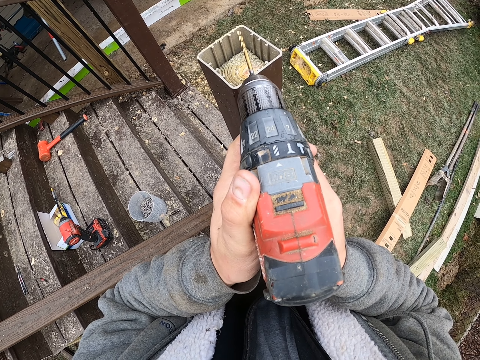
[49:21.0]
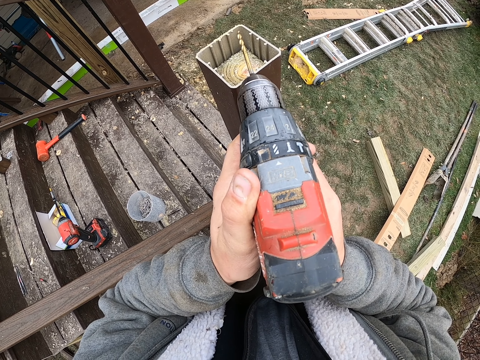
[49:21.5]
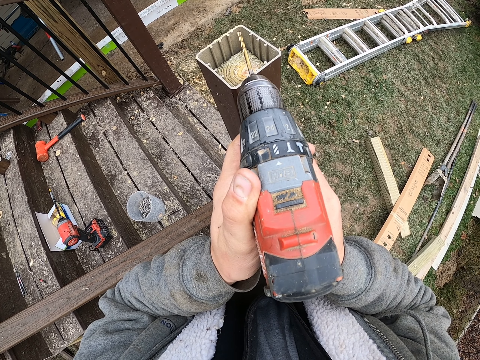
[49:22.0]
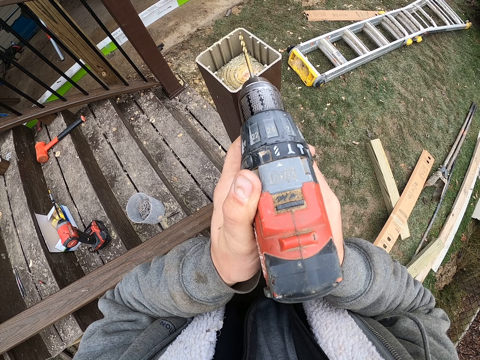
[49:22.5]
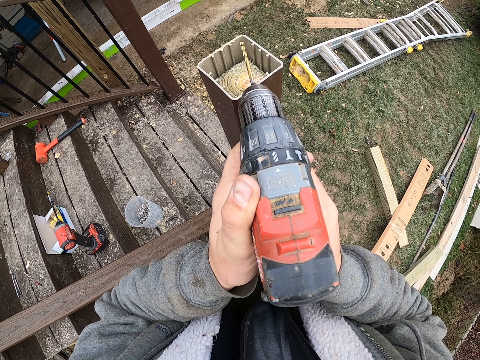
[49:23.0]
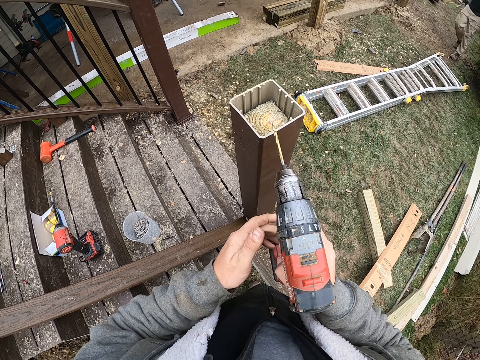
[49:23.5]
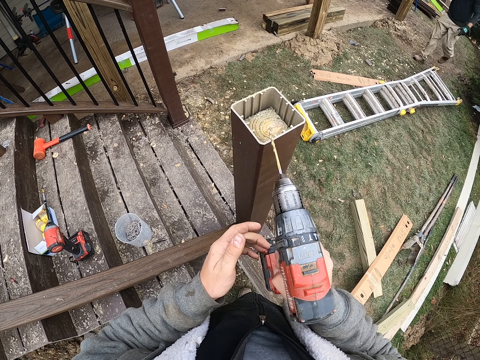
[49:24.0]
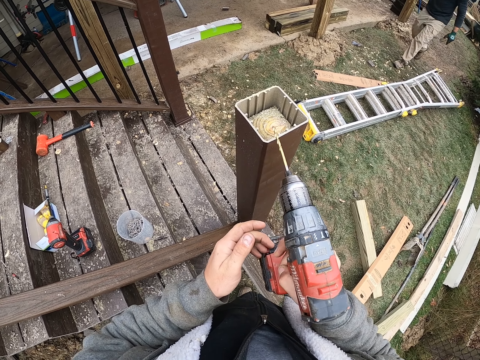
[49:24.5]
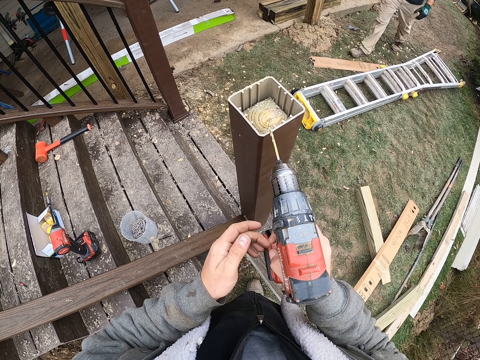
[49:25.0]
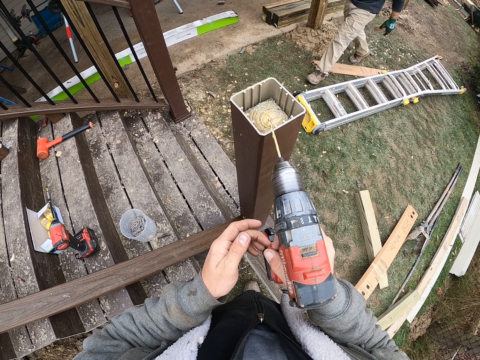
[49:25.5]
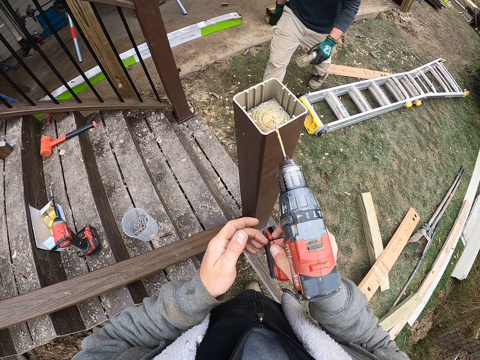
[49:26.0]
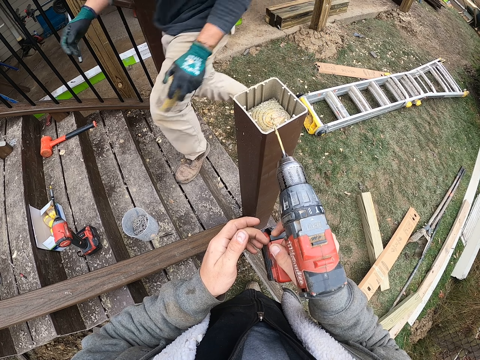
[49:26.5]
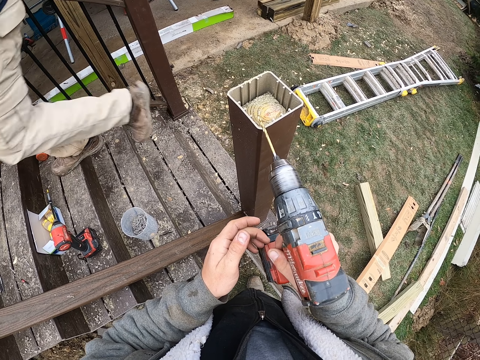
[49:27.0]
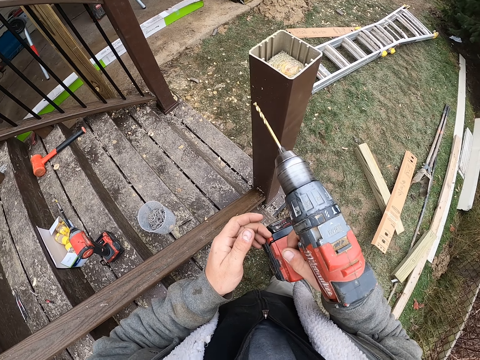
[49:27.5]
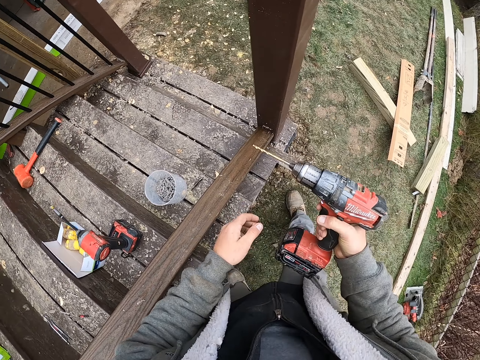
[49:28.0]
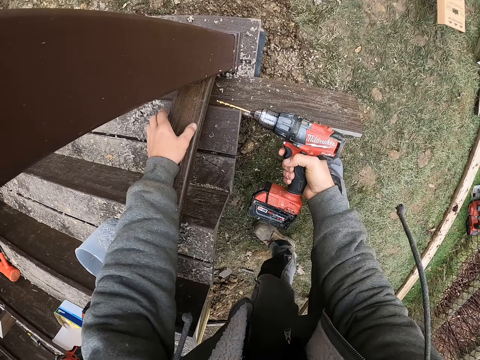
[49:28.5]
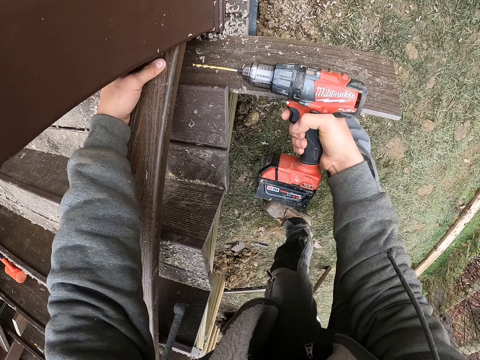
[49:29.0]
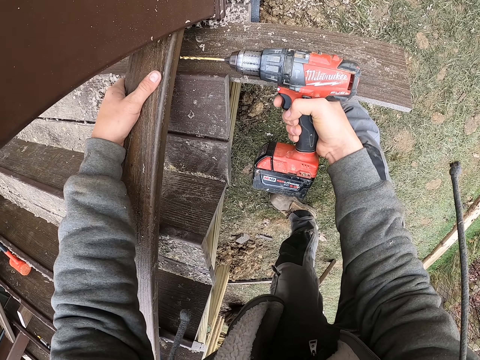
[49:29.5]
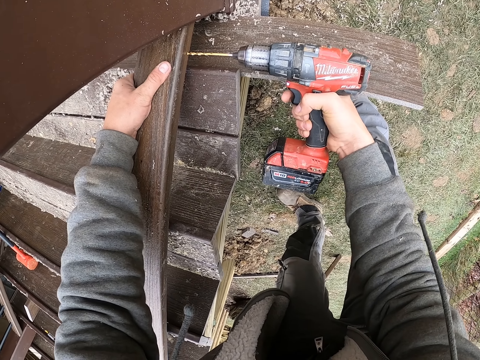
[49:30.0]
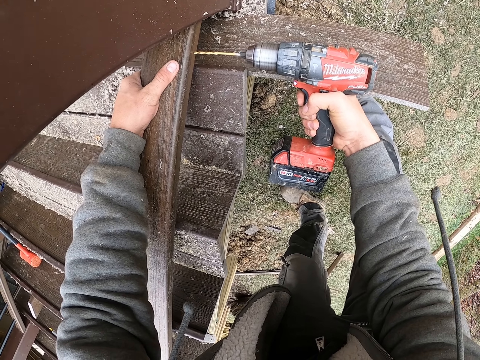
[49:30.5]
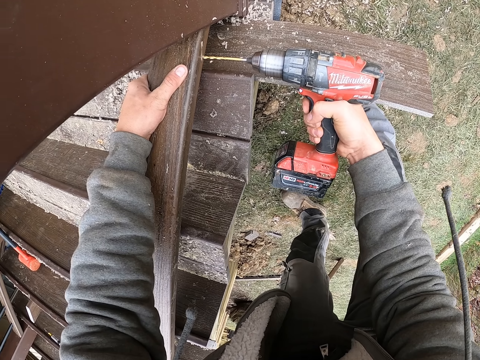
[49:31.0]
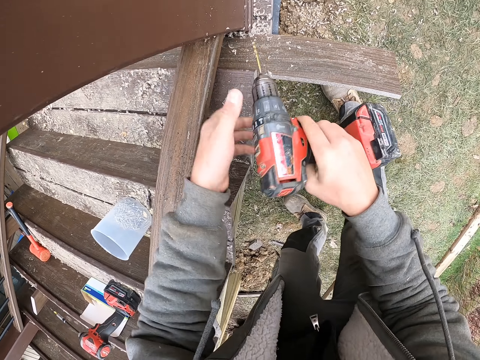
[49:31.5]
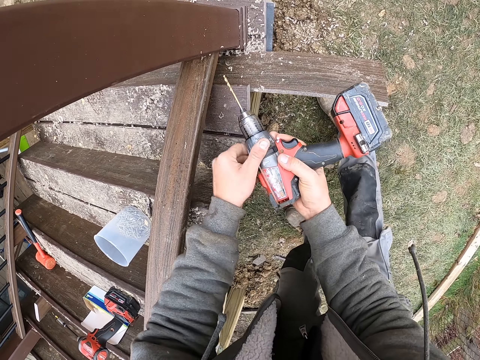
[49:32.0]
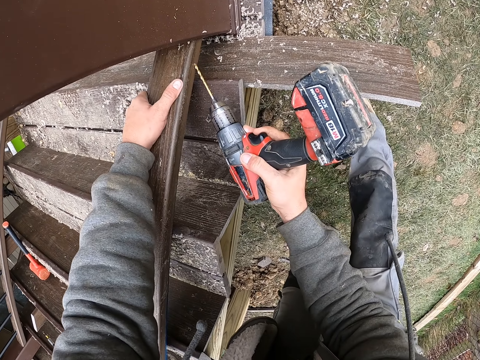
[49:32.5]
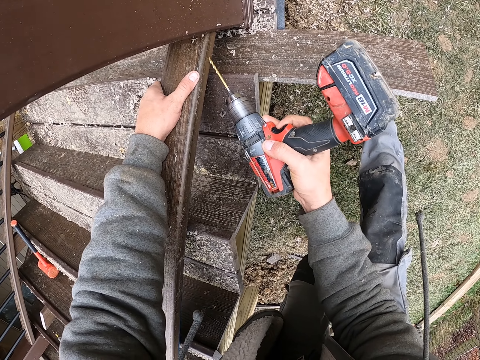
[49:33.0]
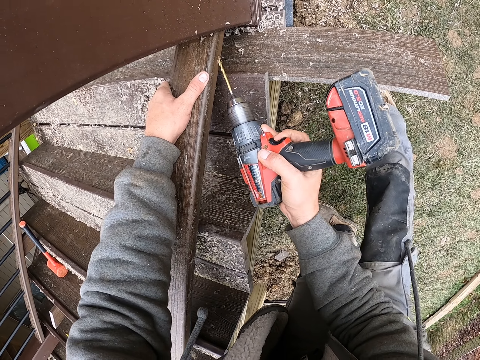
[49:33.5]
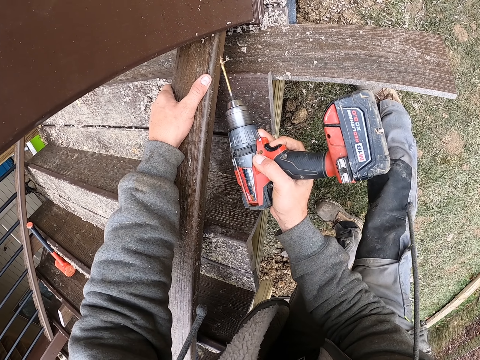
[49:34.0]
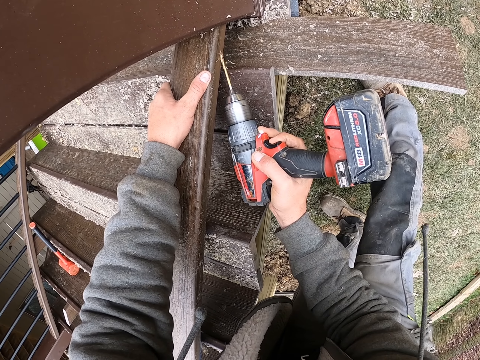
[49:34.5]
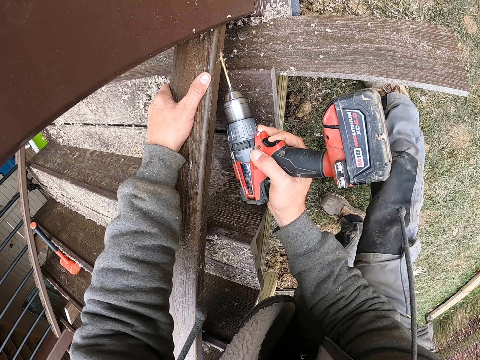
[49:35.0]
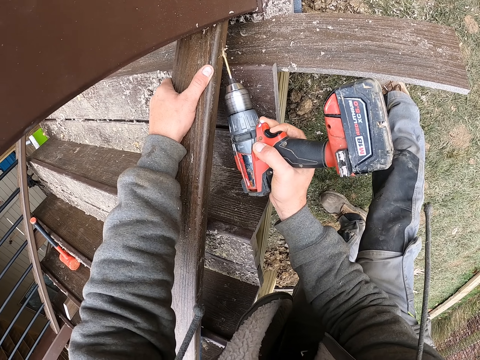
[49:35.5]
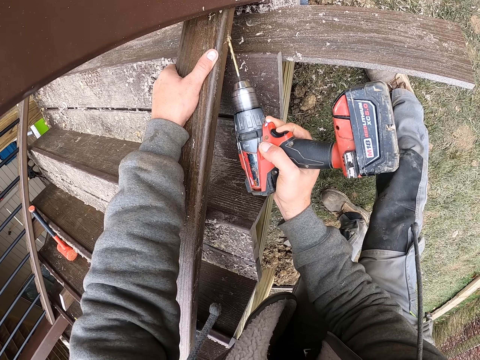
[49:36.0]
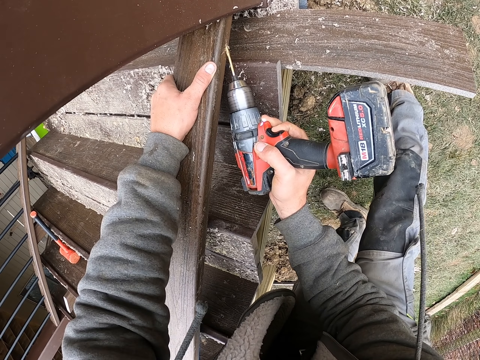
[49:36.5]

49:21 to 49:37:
The camera wearer drills the nail on the wood. They hit the drill on the wood. They hold the drill, and hold the wood. They drill the nail on the wood. They turn the drill. They drill the nail on the wood again.

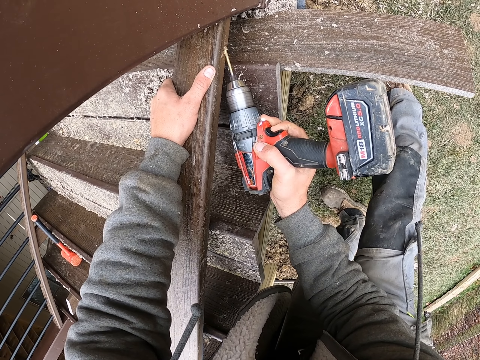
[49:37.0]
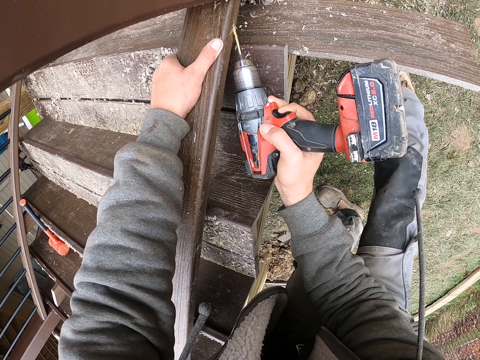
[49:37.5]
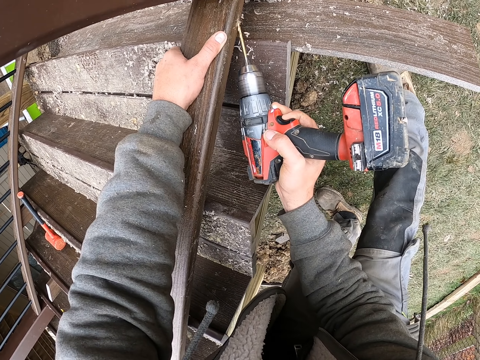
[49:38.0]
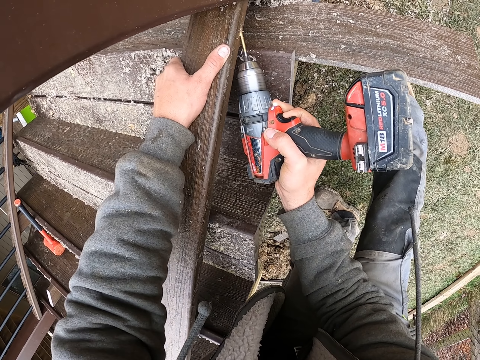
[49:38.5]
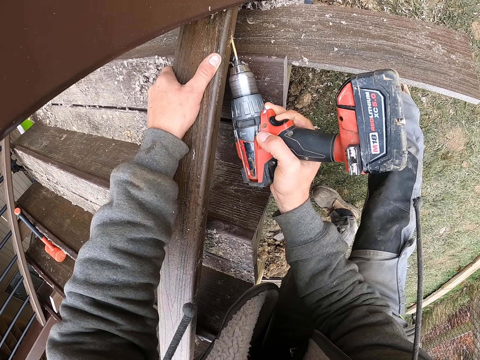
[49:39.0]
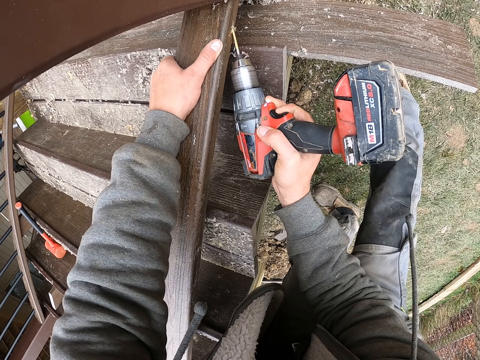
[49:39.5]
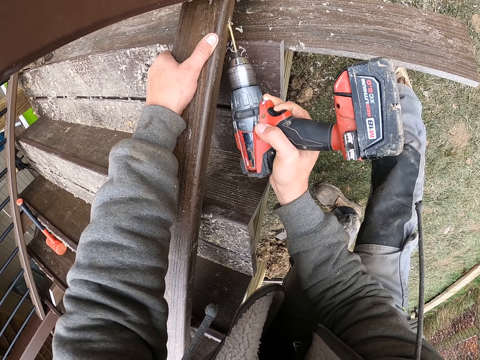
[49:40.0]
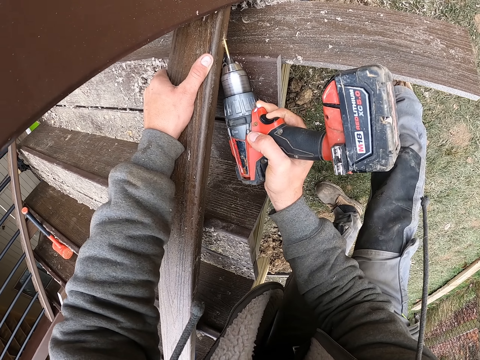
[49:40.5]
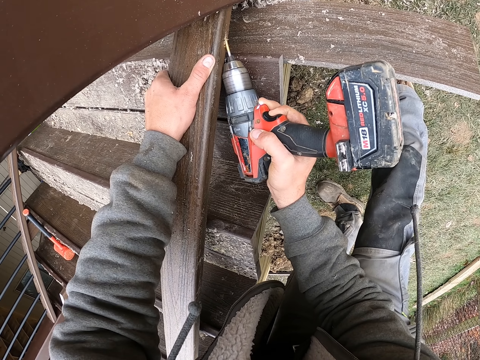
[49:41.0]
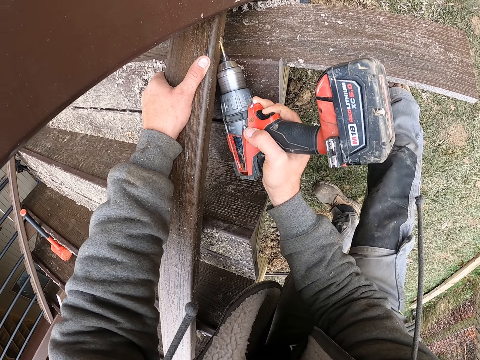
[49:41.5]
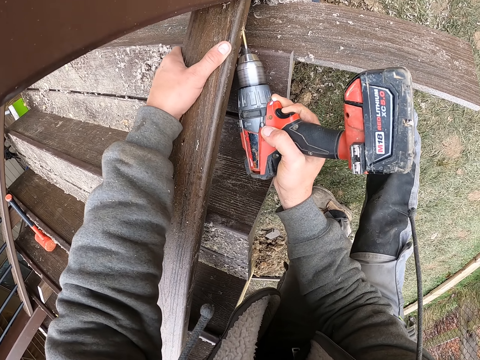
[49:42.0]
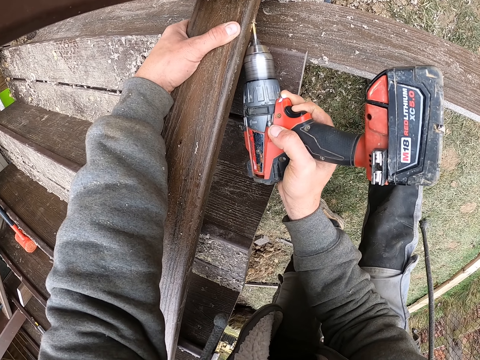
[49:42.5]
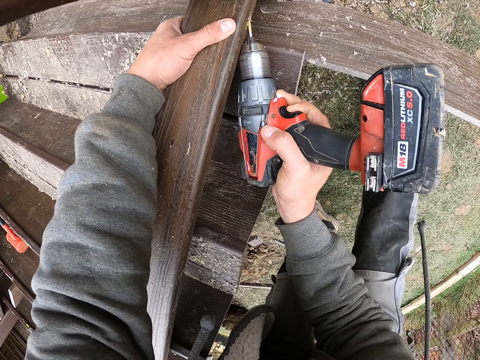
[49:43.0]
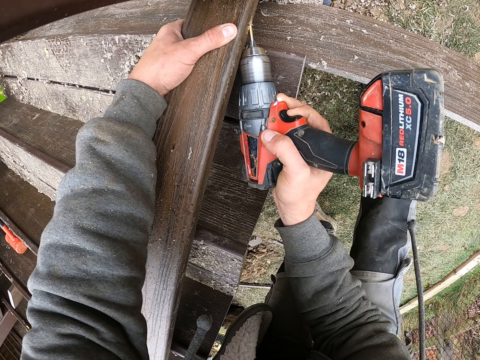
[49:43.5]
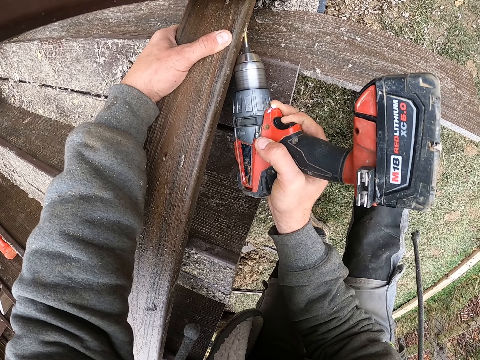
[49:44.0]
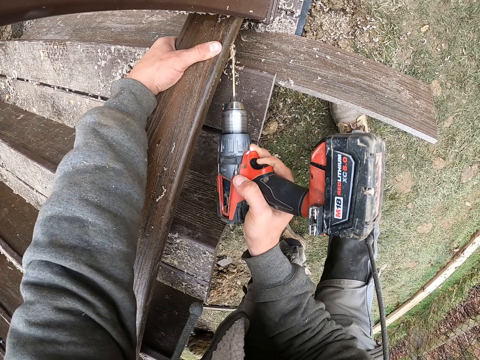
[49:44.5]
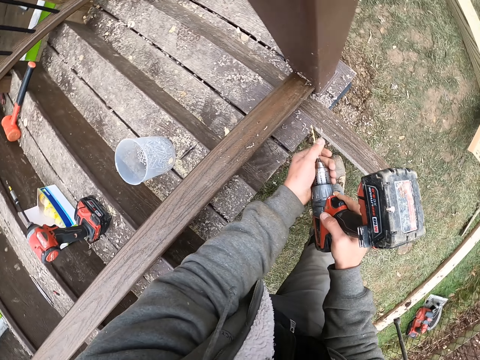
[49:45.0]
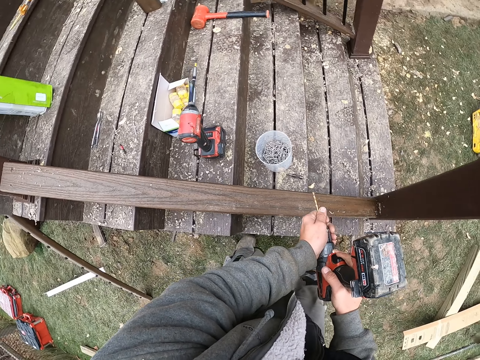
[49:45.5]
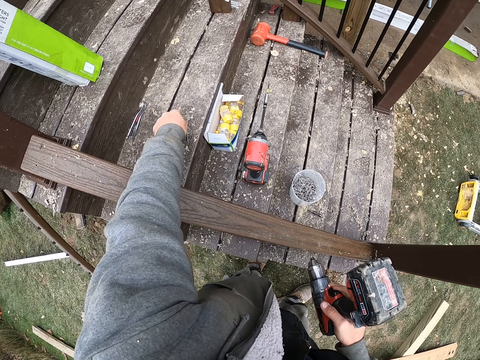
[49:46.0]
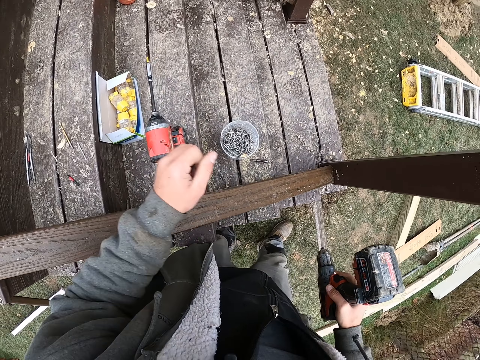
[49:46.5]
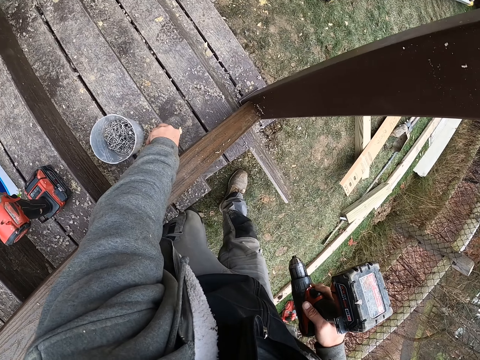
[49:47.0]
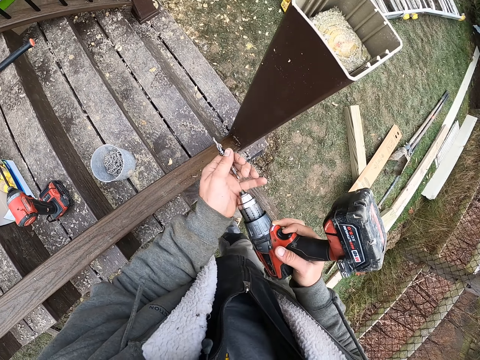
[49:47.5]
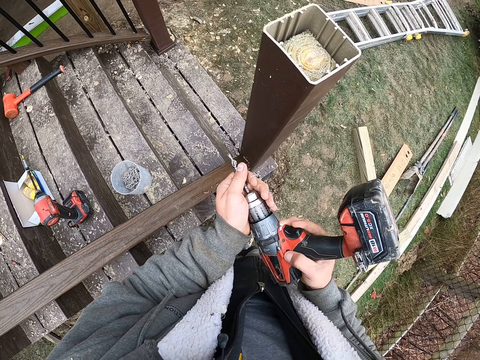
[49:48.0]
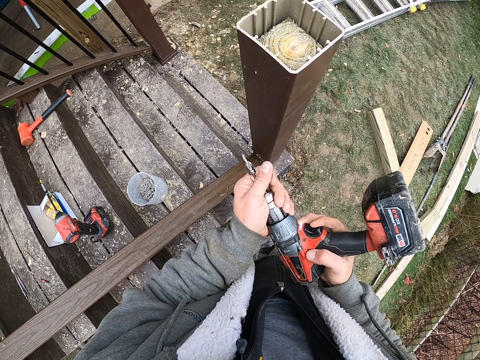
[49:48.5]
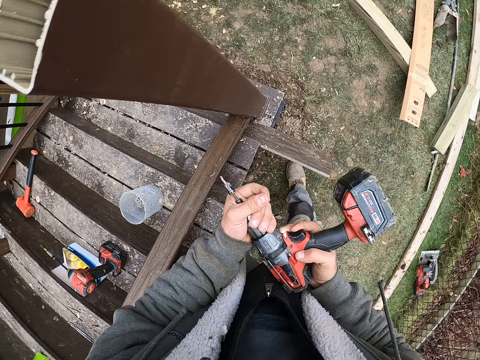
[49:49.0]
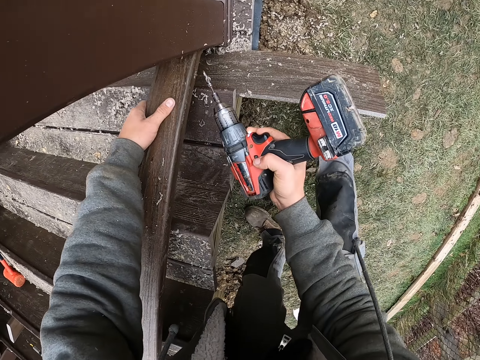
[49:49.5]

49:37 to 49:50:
The camera wearer drills the nail on the wood. They drill the nail on the wood again. They remove a screw from the drill. They pick the drill bit or wood screw with the left hand. They look around, sway the left hand, and raise the left hand. They insert the drill bit into the driller.
